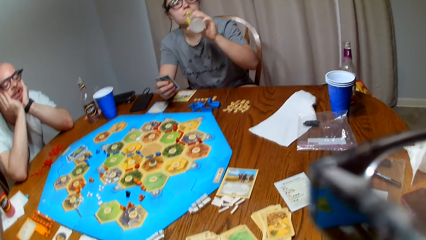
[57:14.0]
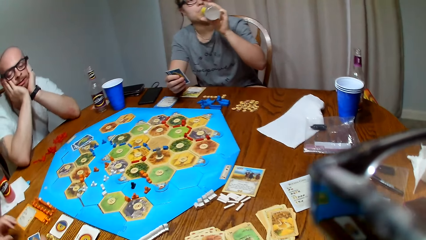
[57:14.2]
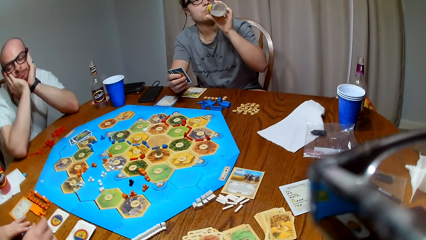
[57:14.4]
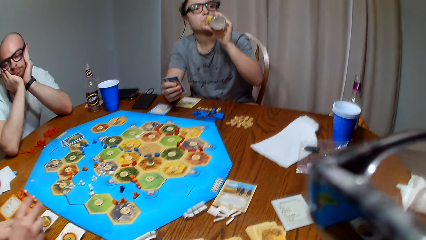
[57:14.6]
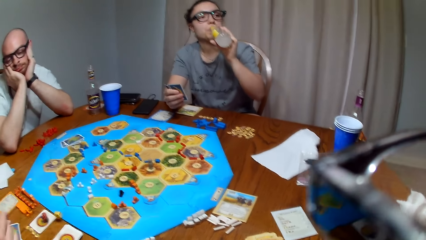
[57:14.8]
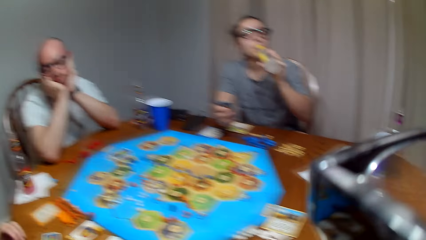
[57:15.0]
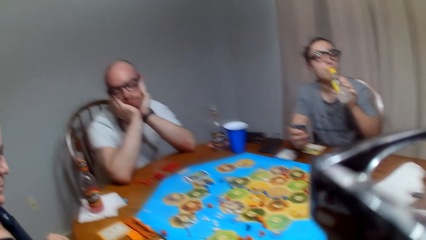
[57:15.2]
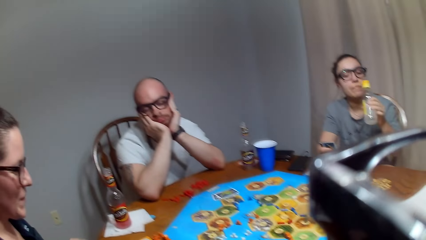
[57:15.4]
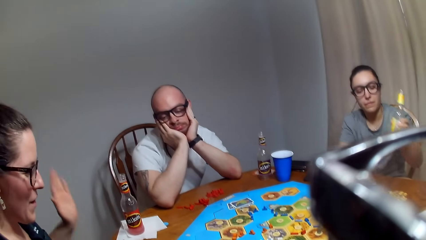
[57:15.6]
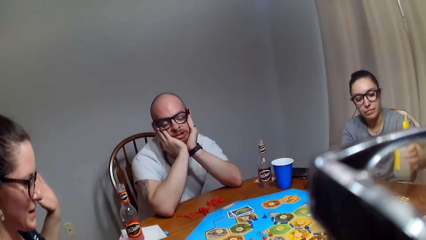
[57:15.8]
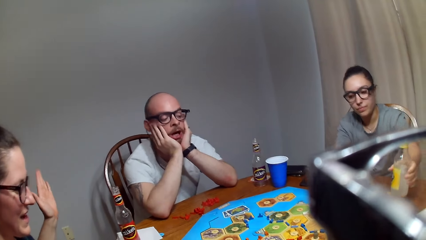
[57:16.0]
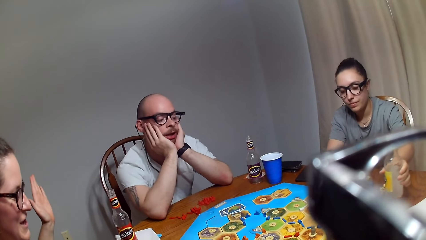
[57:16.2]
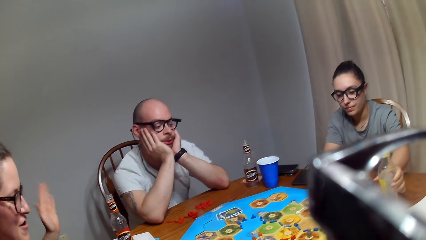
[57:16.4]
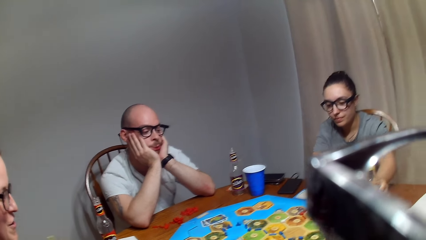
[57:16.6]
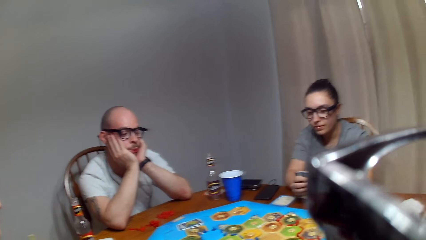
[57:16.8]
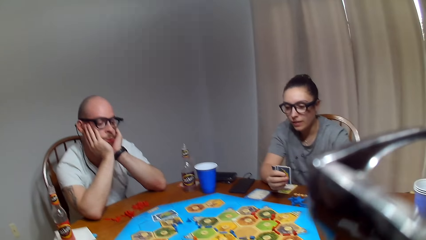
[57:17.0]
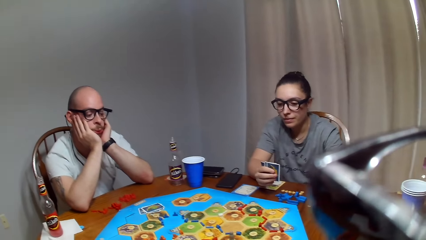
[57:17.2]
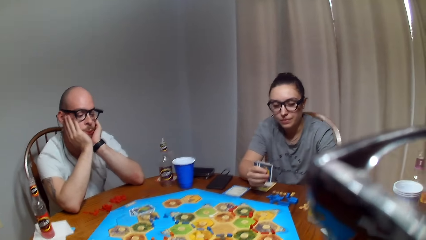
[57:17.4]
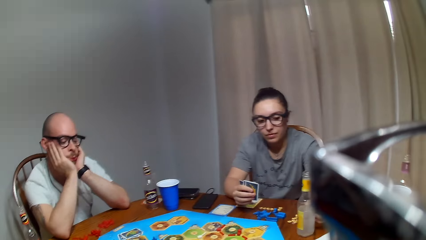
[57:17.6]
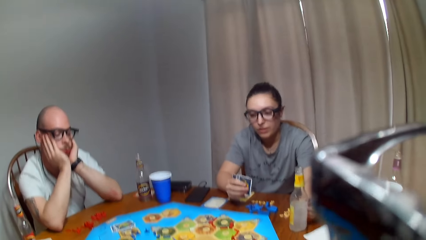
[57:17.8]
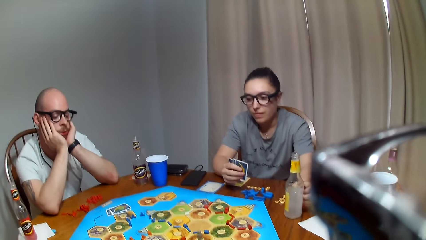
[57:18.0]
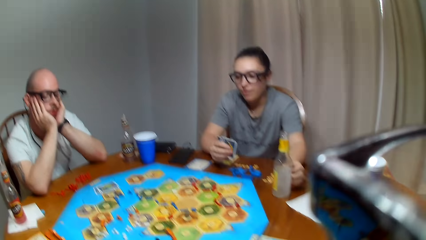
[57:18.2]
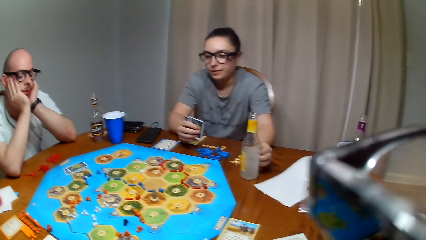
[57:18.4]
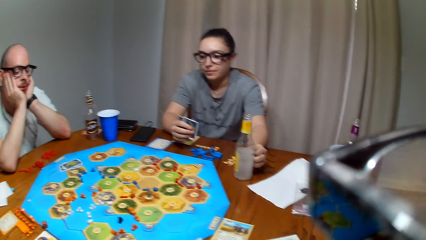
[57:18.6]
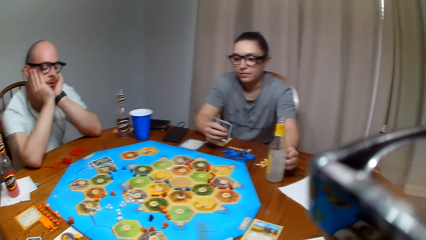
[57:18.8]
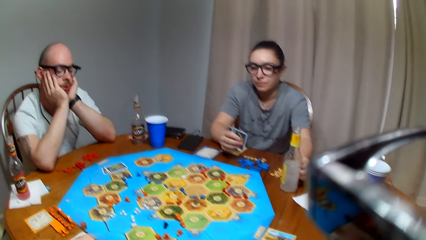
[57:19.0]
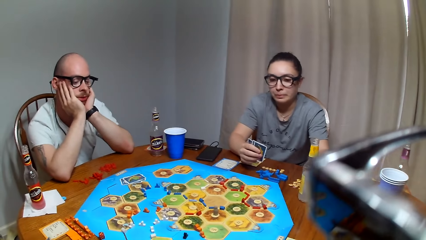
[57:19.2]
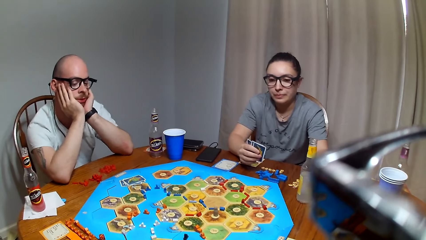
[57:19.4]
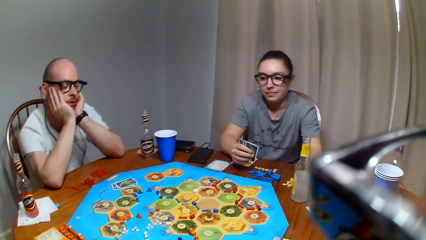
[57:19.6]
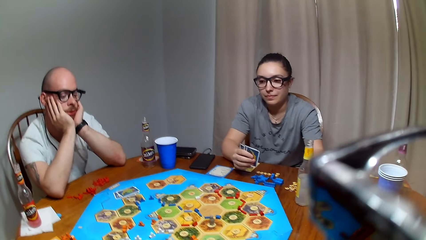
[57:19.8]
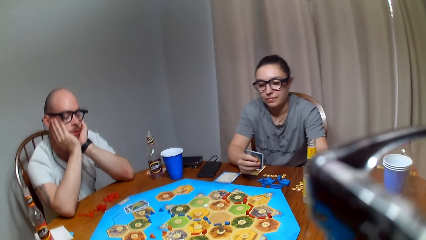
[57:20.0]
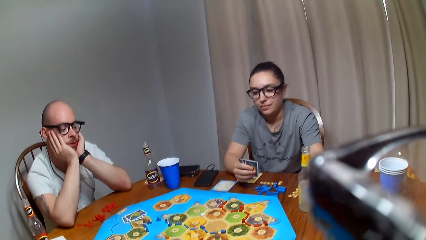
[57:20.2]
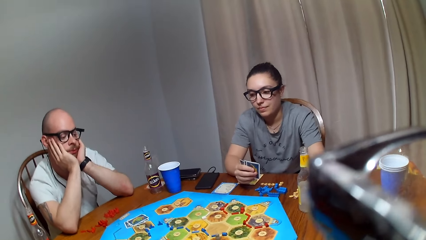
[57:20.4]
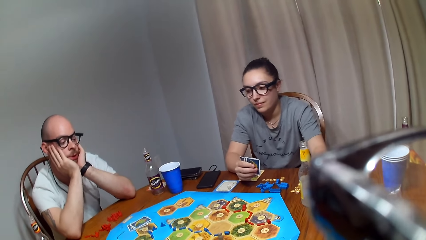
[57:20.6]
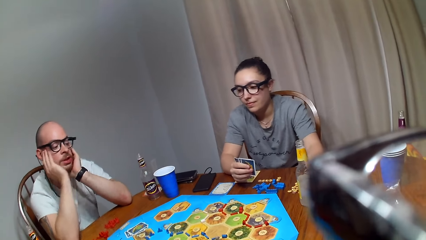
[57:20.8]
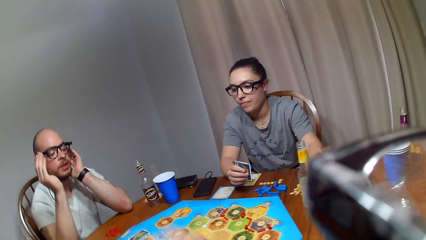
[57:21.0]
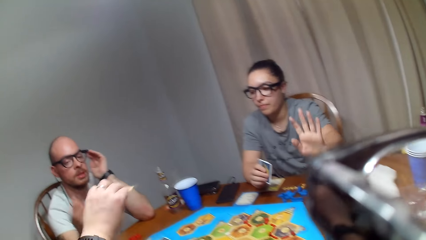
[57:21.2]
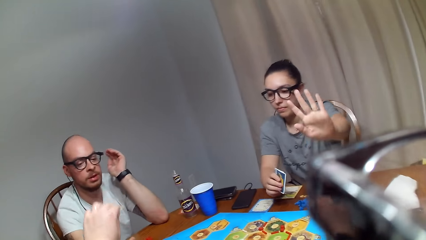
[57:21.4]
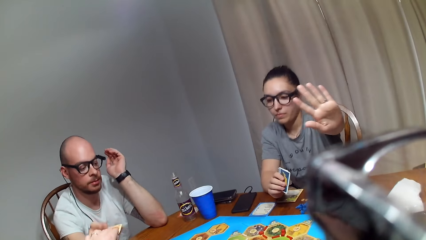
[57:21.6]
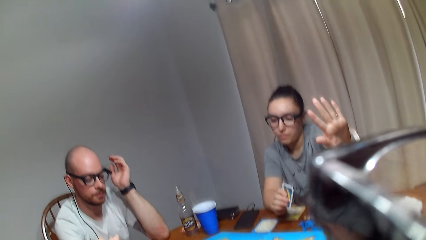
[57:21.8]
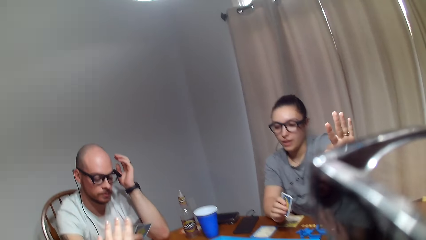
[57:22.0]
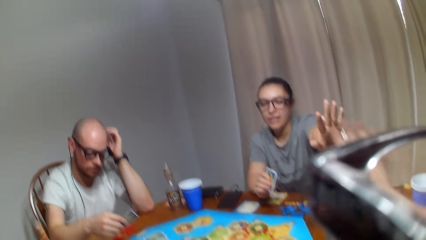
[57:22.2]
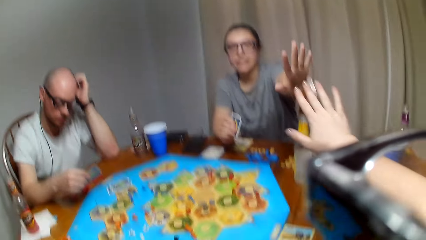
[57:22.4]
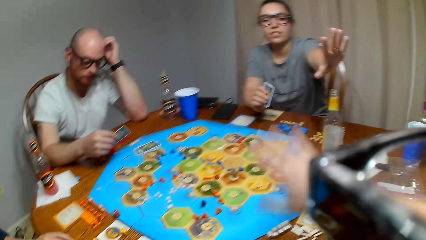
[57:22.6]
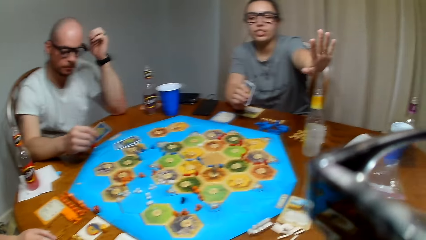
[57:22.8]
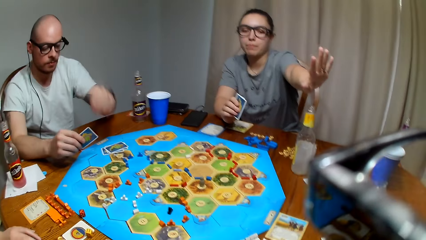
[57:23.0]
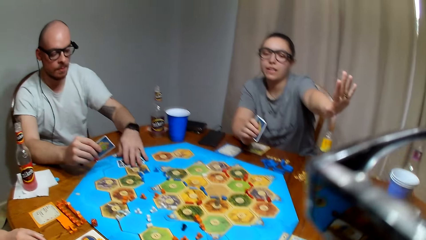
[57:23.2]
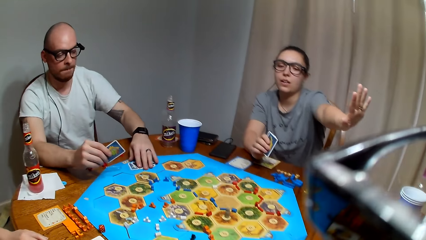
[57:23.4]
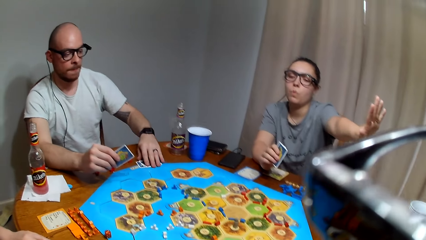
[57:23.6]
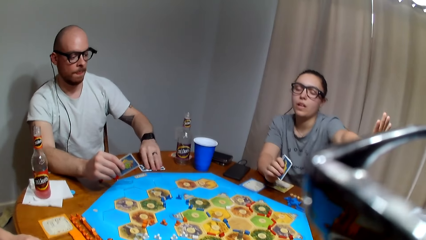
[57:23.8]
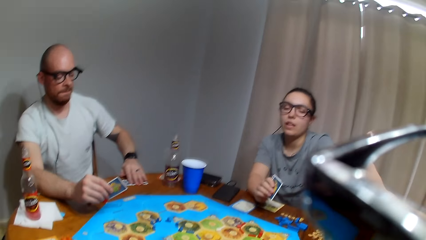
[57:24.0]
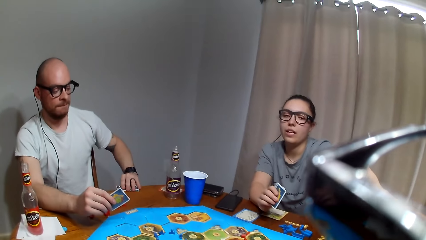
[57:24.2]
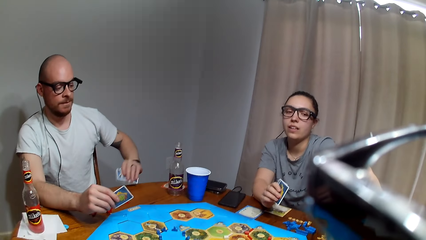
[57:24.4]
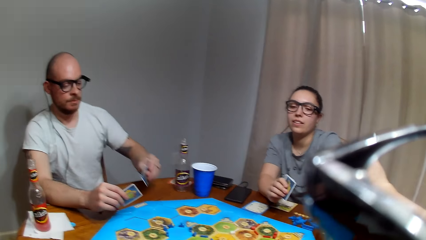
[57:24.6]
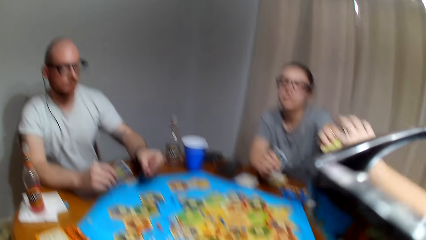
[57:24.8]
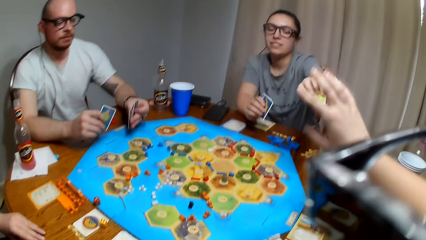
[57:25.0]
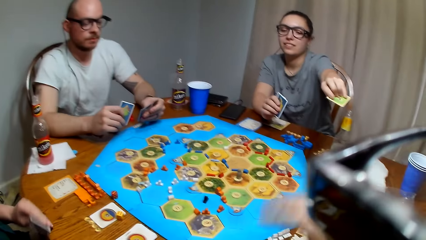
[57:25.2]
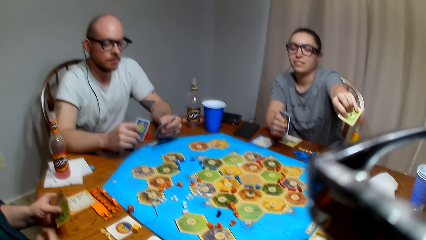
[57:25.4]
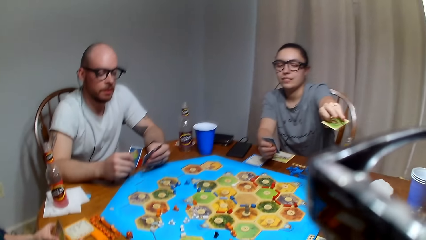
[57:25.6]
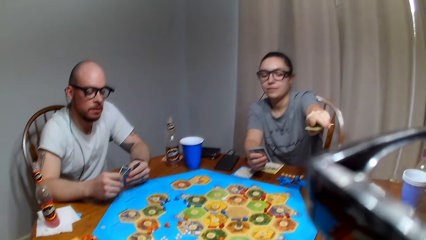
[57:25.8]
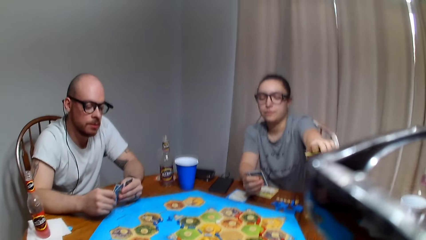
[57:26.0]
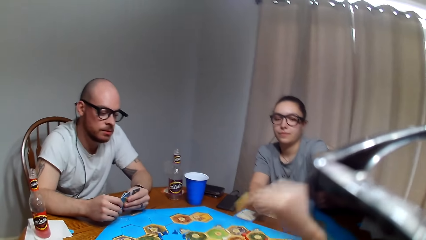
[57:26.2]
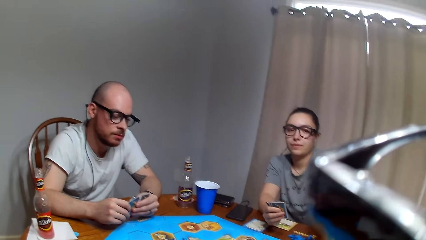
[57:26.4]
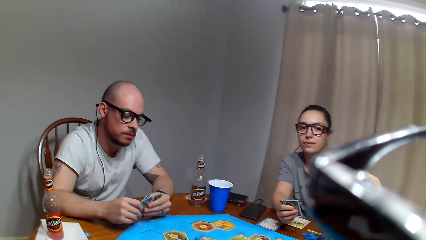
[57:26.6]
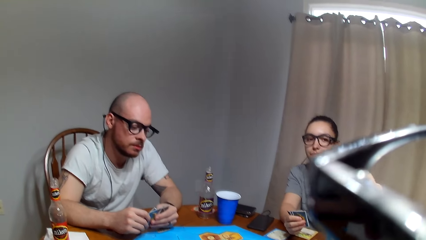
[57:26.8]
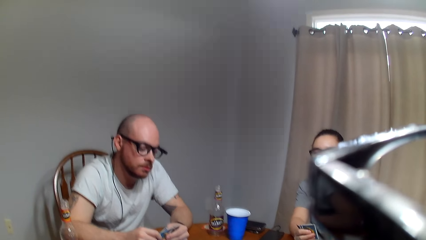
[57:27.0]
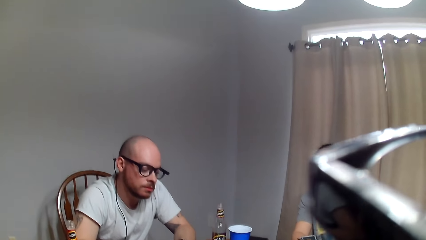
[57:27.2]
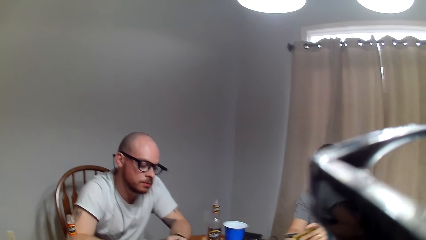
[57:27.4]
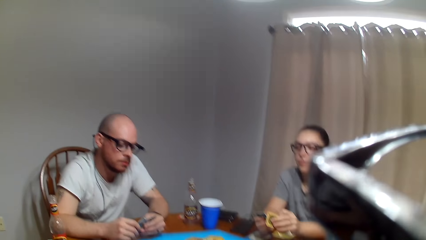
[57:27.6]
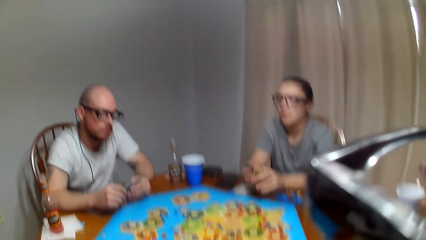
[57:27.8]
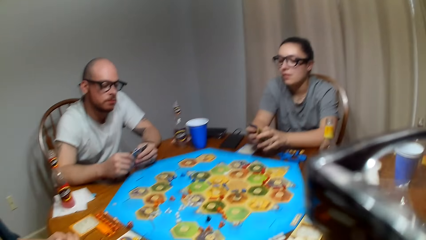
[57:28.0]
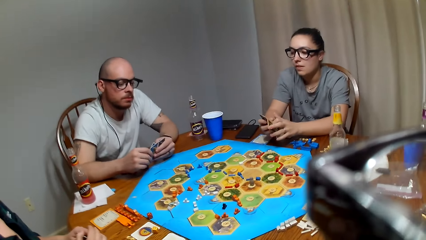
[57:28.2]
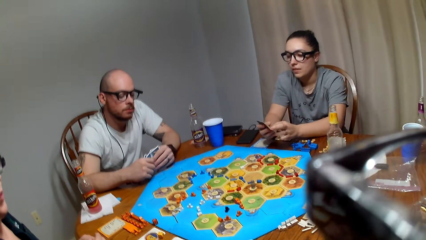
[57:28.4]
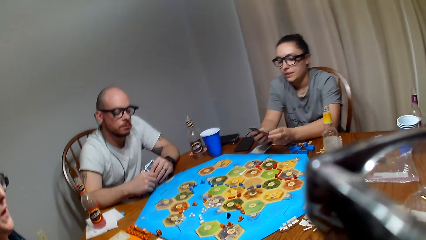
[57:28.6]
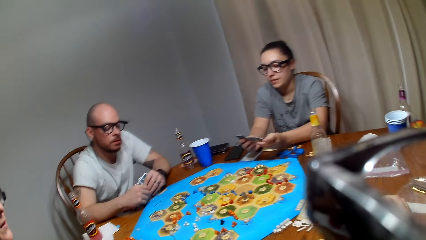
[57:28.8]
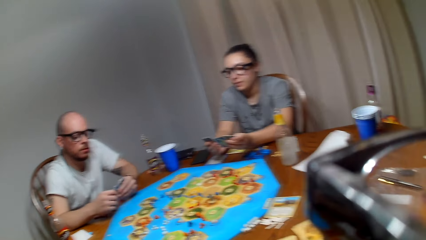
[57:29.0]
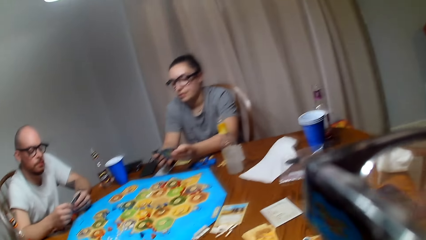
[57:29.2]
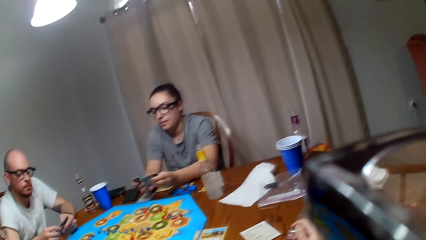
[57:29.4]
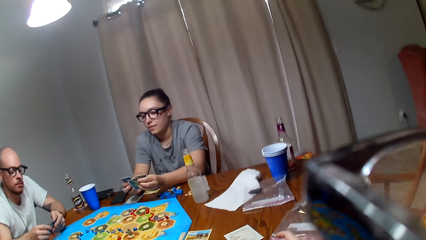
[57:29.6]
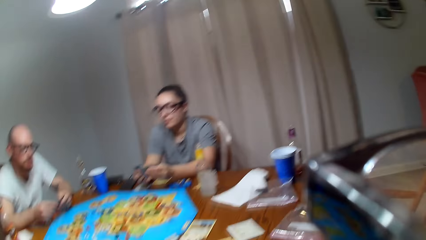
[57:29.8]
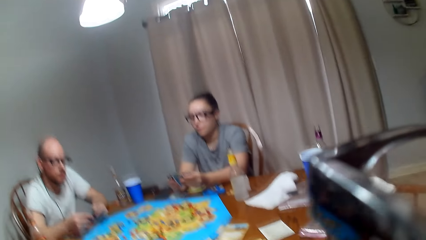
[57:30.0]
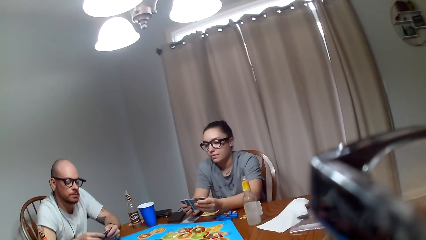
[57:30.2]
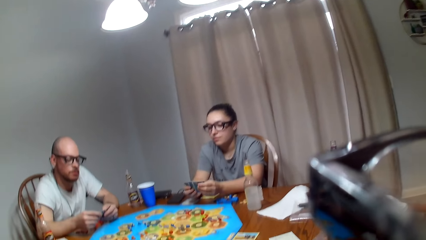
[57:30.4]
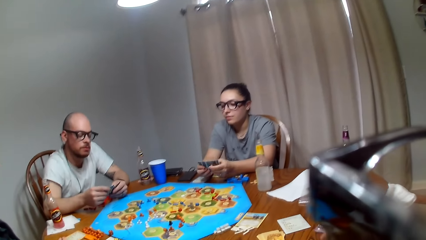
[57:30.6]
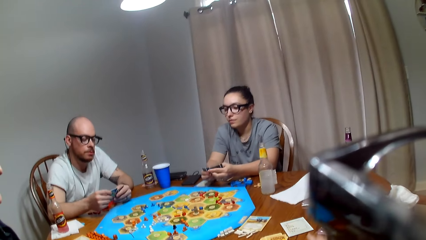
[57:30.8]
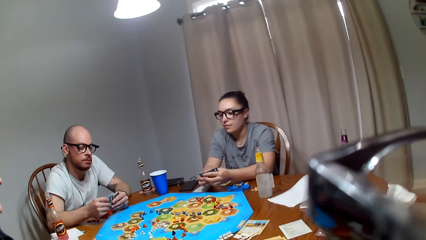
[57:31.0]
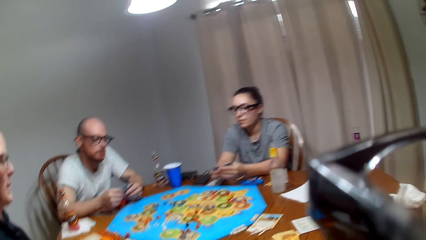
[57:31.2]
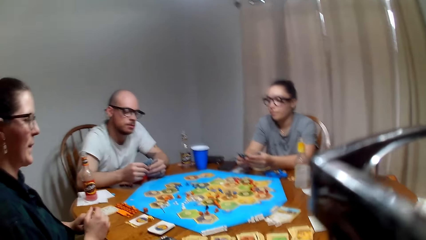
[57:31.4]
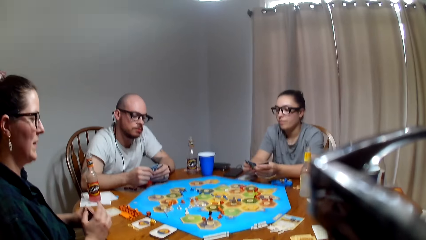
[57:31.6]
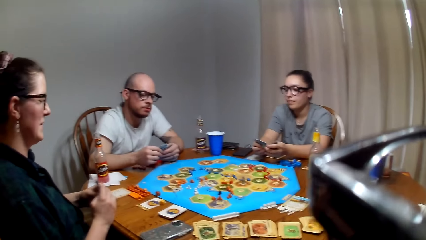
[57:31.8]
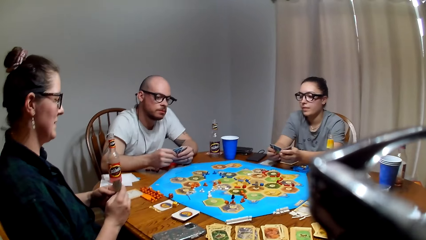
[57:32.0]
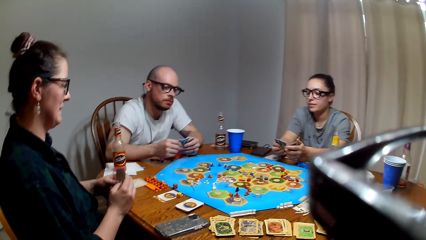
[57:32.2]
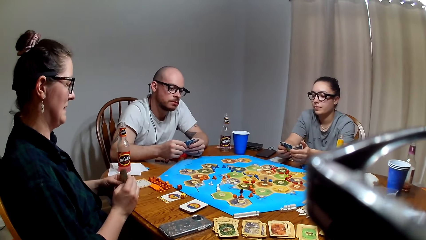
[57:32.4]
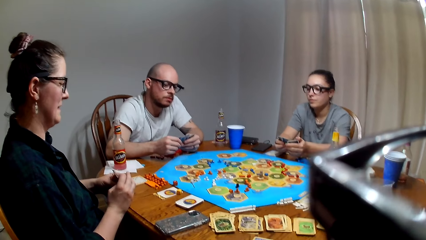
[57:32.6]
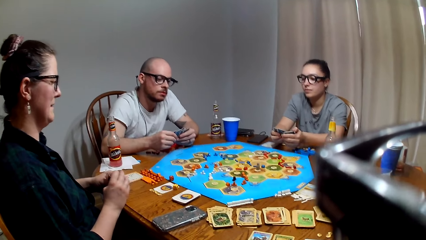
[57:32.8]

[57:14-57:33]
A lady places the bottle on the table. A person drinks the soda. Another lady takes the drink. The first lady raises the left hand up. The other lady places the bottle on the table. The first lady gives cards to a man. The camera wearer cheers up with the other lady. The man picks cards from the table and holds the cards with both hands. The camera wearer exchanges the cards.
